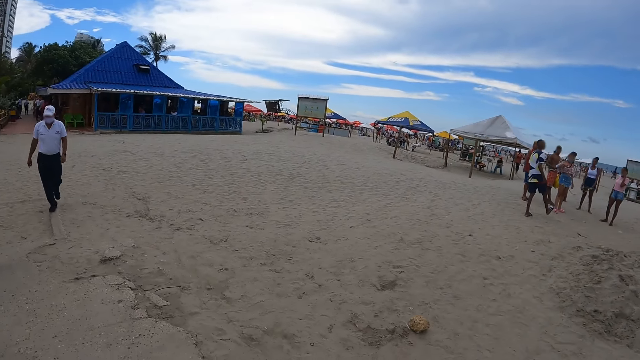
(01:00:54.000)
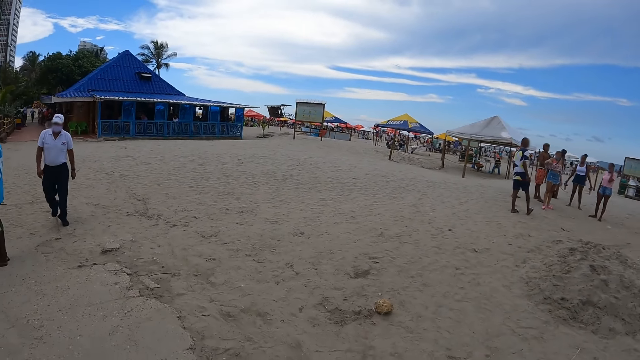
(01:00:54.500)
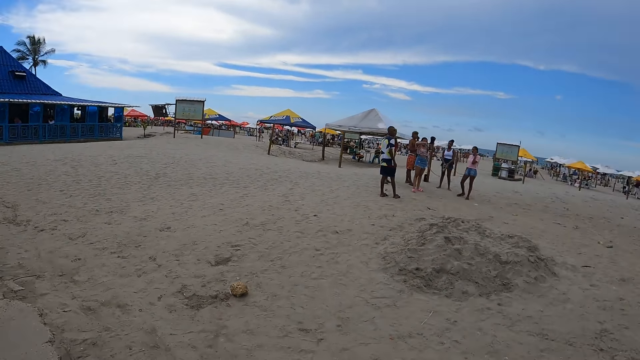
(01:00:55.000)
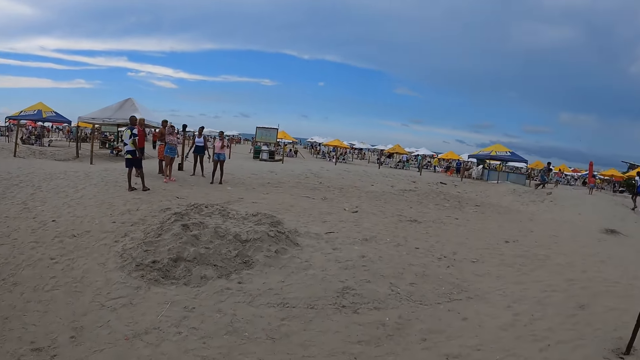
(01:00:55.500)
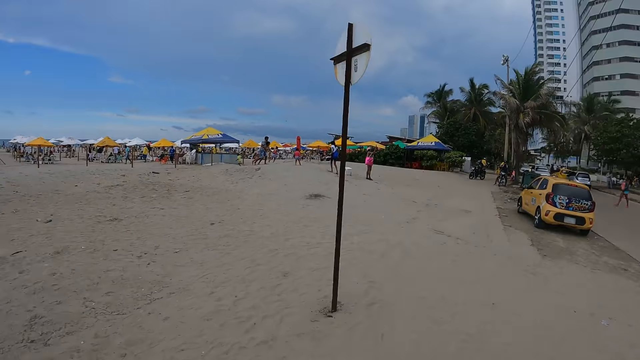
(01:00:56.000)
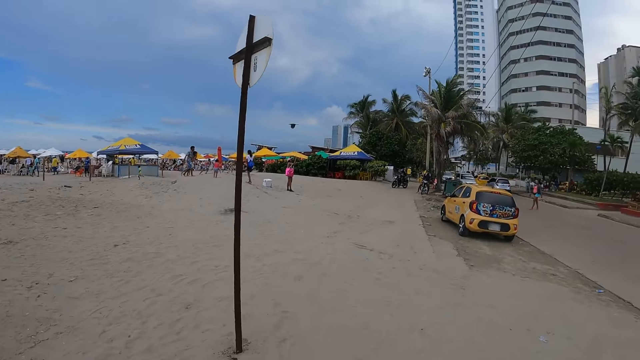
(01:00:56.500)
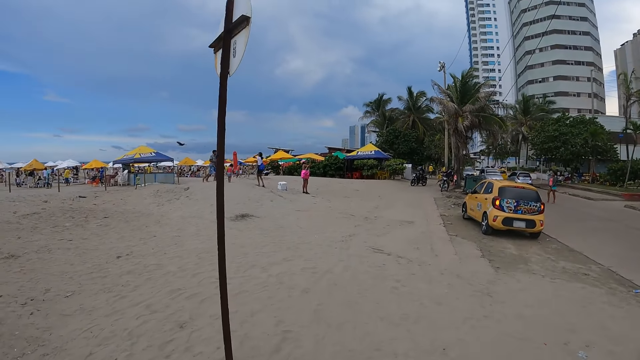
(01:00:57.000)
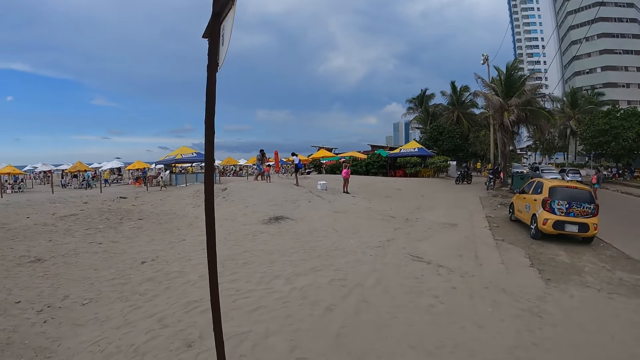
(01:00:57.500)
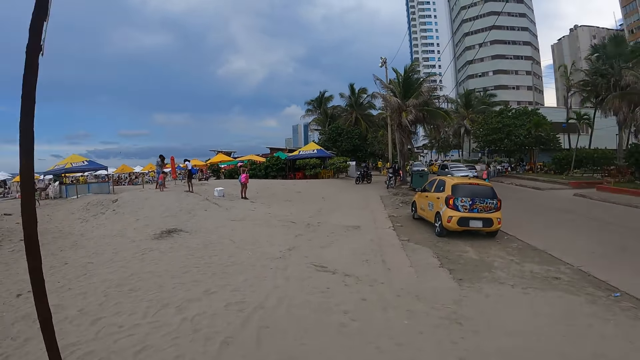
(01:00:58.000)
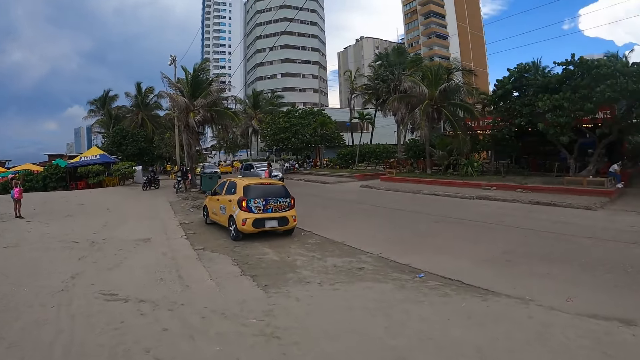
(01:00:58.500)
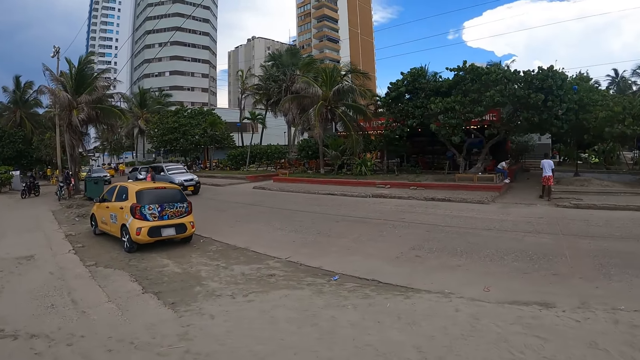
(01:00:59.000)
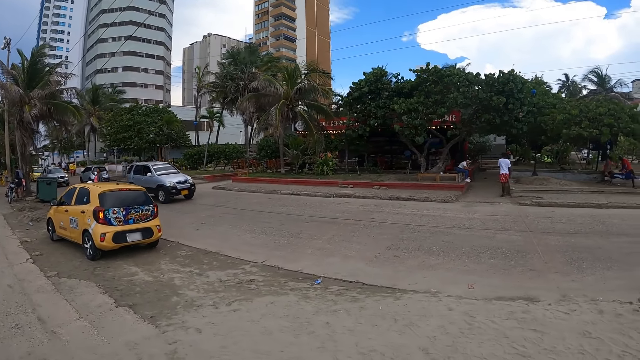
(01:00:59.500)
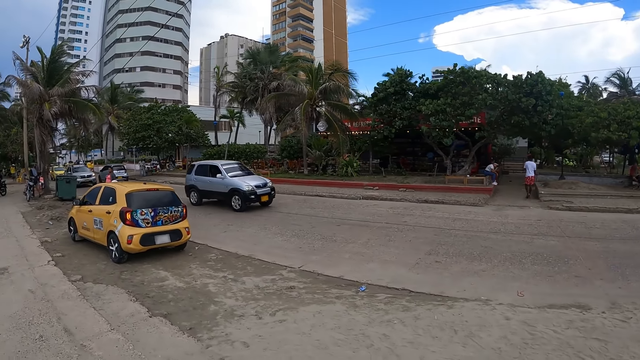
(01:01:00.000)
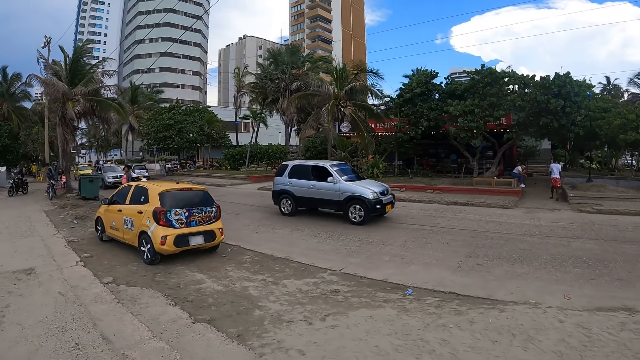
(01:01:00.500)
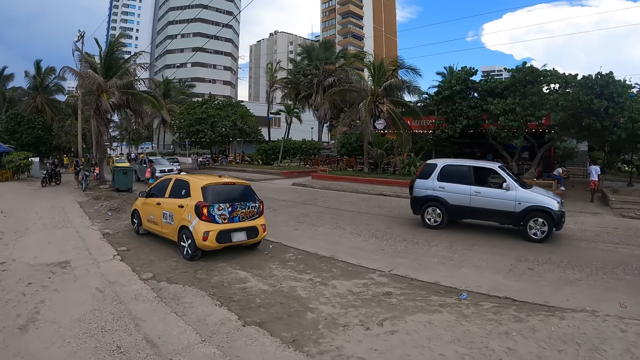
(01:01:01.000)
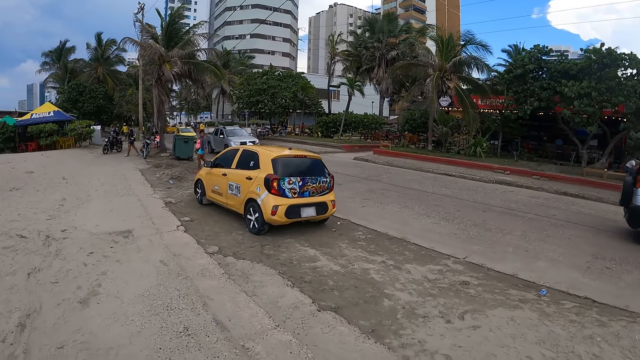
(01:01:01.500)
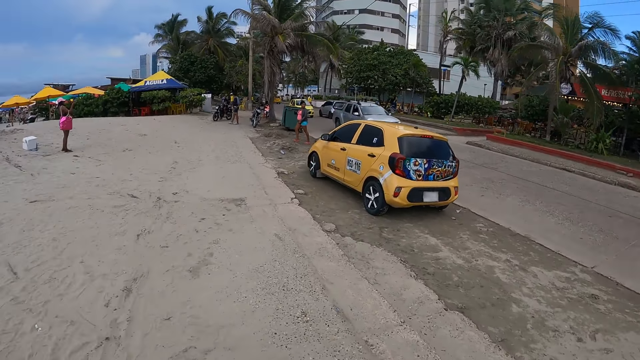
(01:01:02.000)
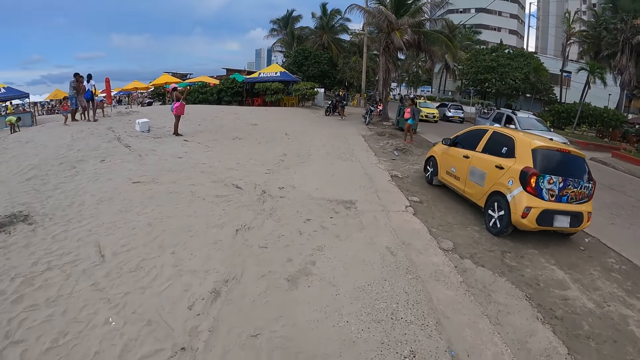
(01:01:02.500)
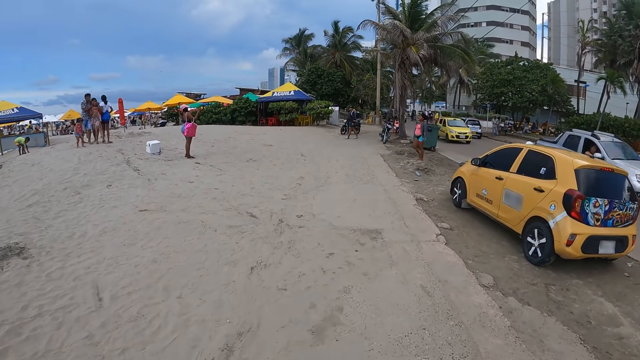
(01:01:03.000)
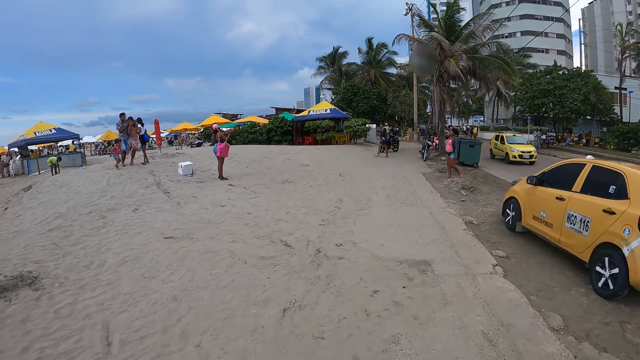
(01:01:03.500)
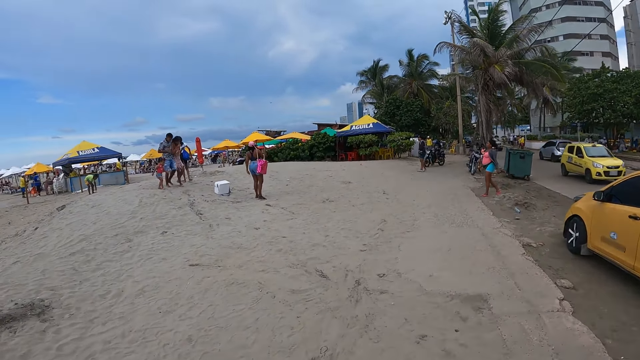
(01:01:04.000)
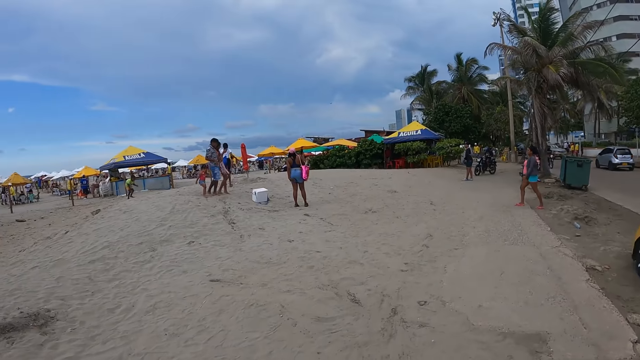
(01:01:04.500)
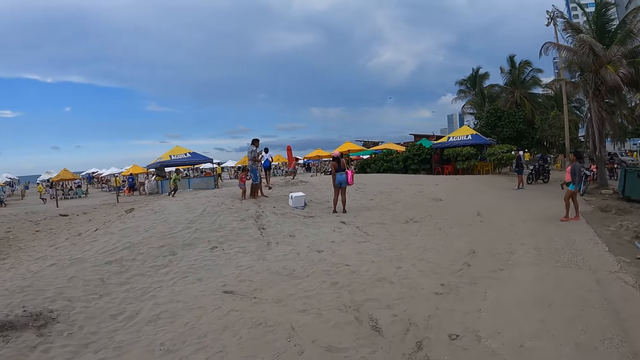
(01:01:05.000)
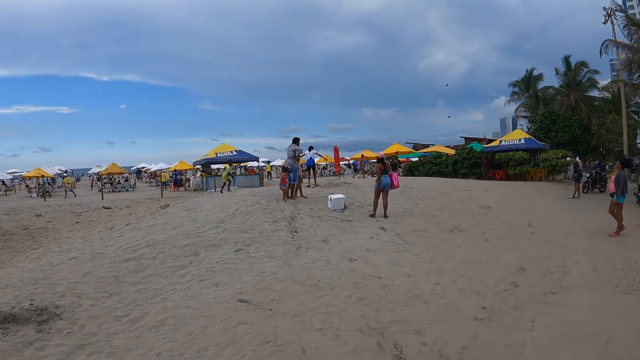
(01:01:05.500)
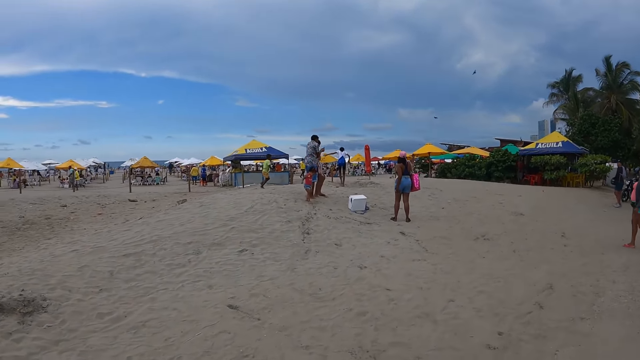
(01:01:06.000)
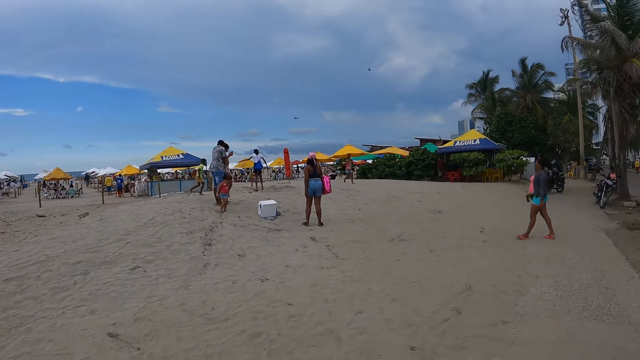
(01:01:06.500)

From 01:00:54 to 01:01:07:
The camera wearer looks around. They walk on the beach.

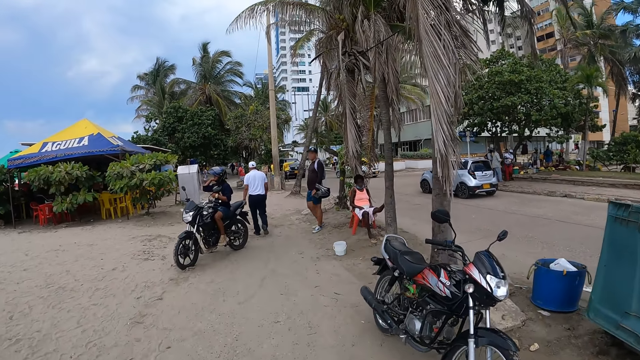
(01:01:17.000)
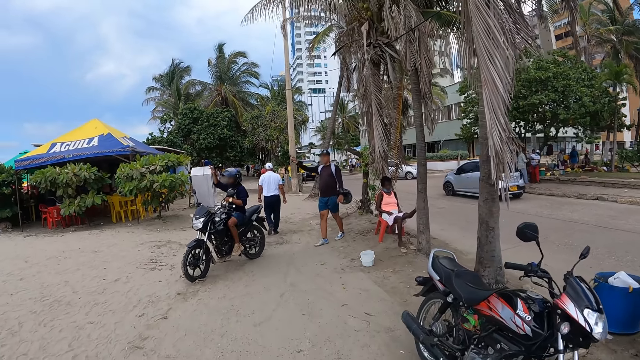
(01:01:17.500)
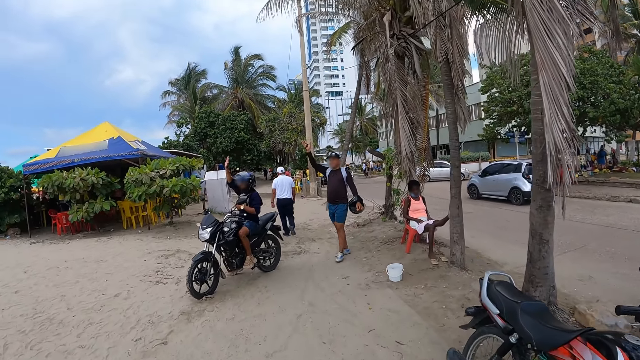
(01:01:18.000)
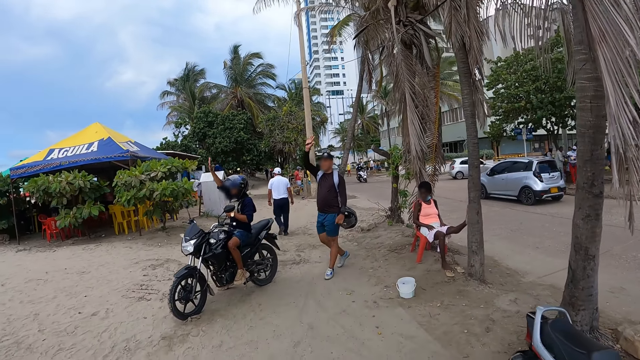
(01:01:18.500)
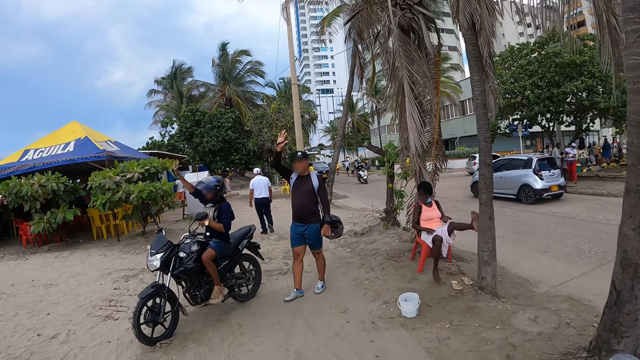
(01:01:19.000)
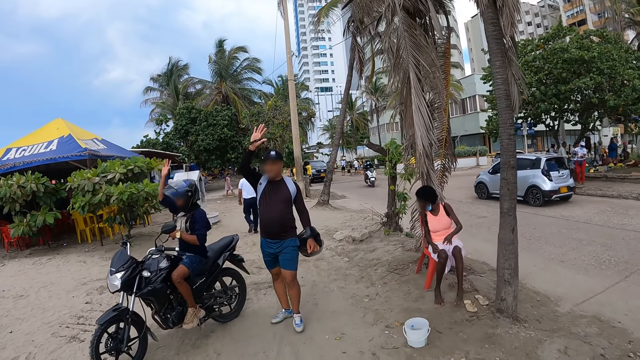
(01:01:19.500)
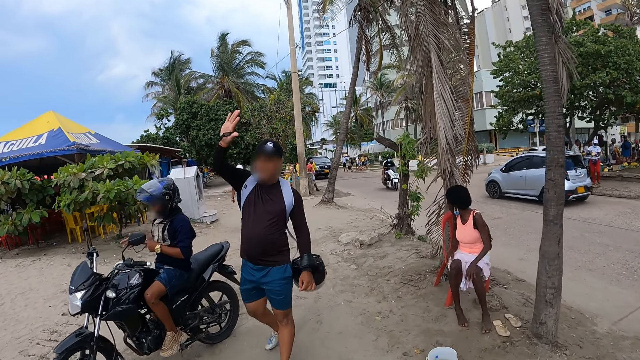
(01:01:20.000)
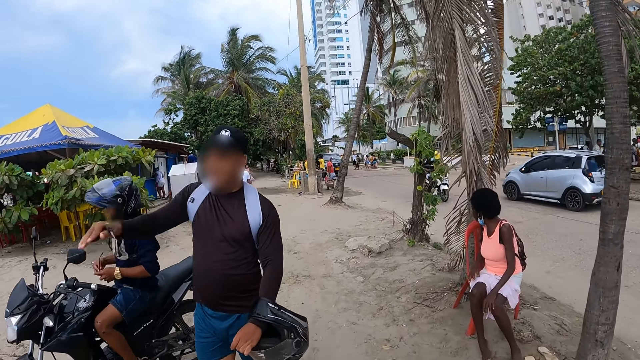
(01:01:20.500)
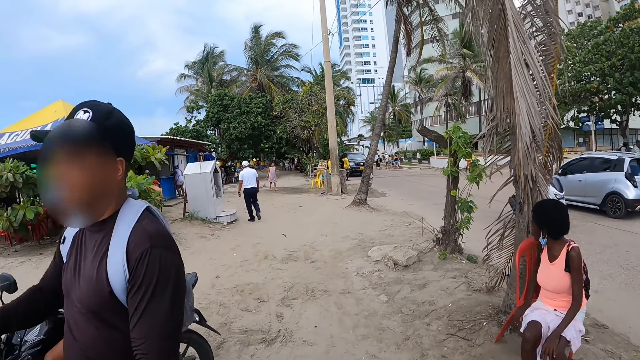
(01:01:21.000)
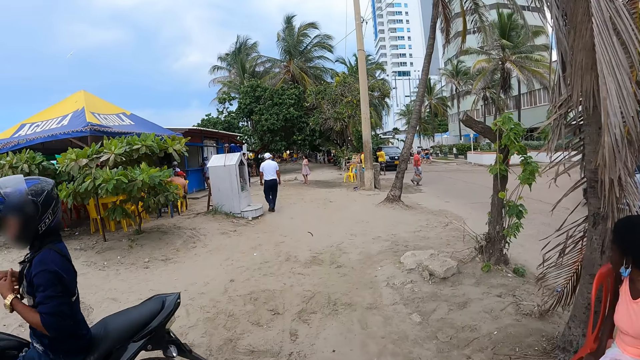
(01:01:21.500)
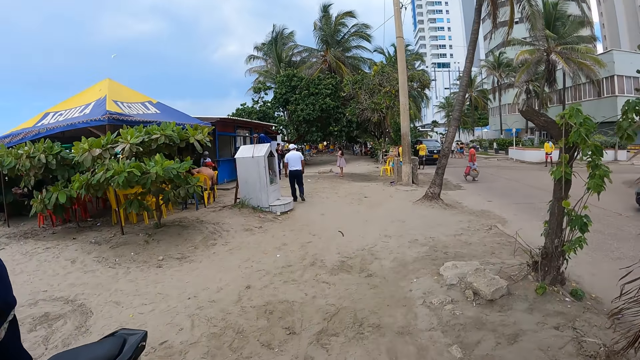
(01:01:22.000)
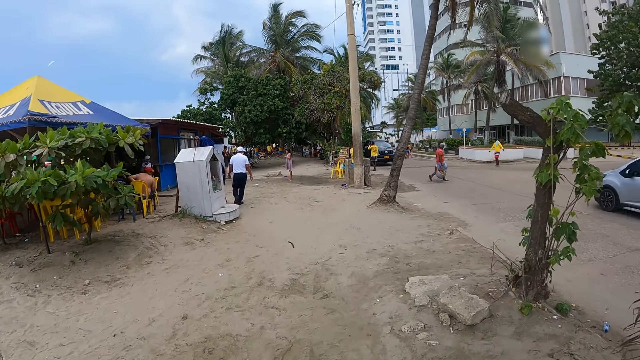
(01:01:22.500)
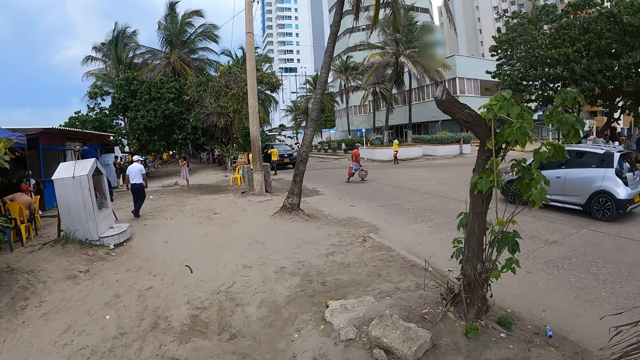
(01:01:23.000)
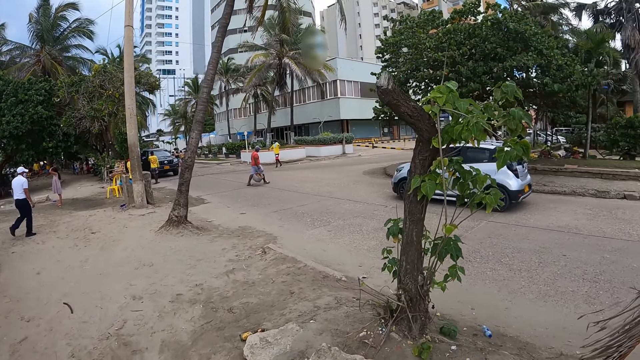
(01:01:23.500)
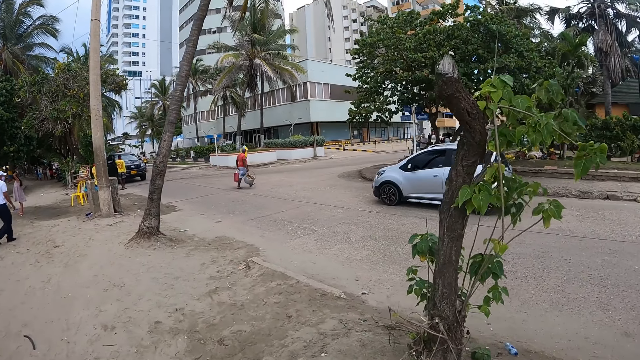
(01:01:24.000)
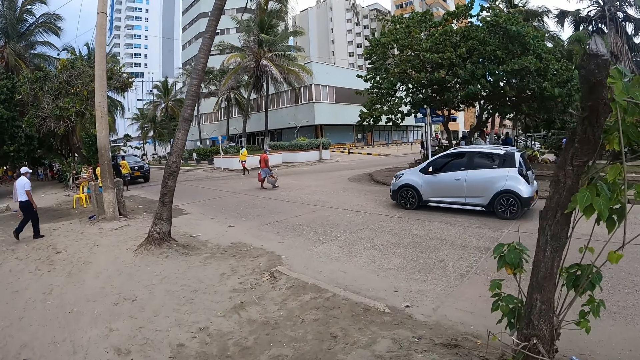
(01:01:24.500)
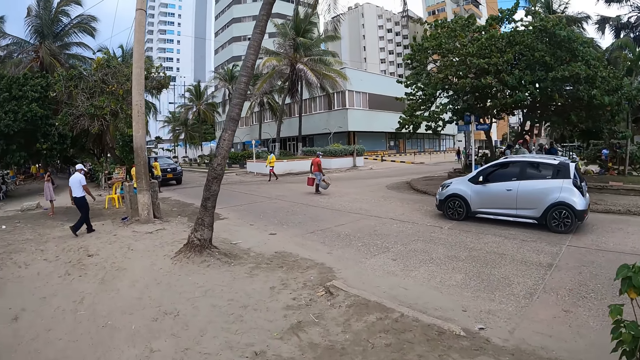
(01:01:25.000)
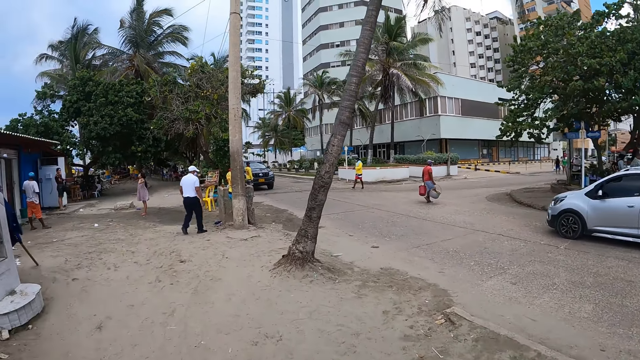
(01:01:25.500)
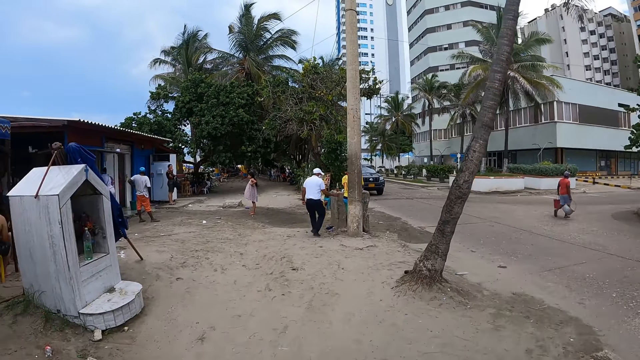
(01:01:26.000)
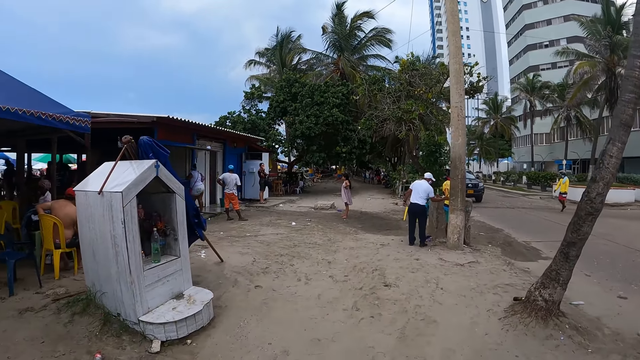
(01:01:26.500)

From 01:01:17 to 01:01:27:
A person waves a hand. The camera wearer walks.
